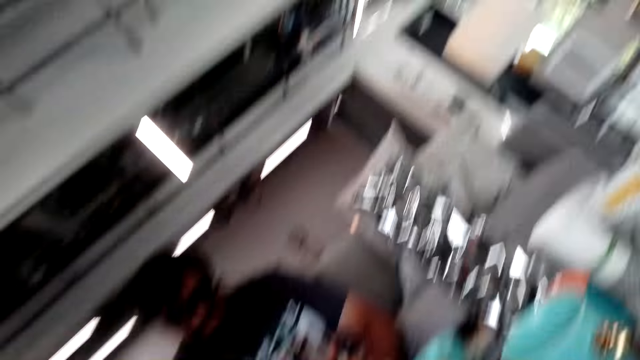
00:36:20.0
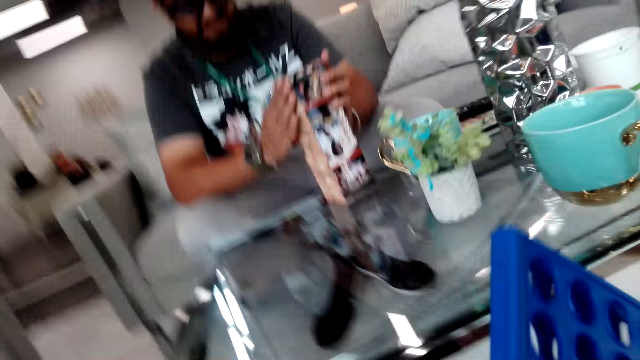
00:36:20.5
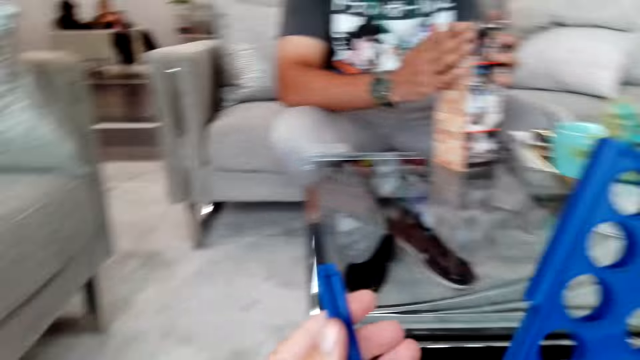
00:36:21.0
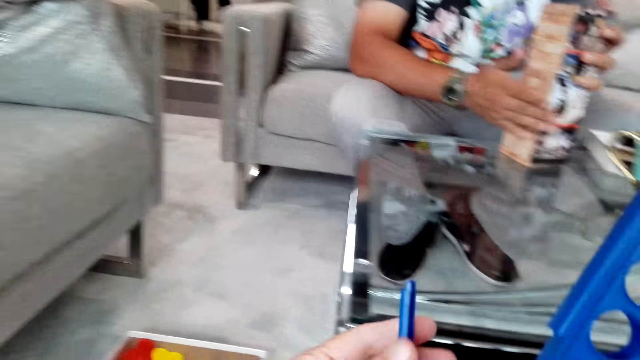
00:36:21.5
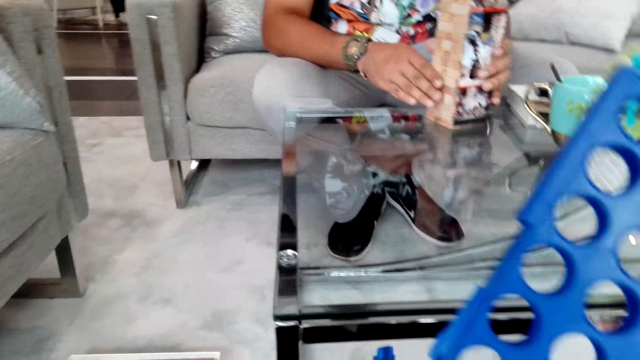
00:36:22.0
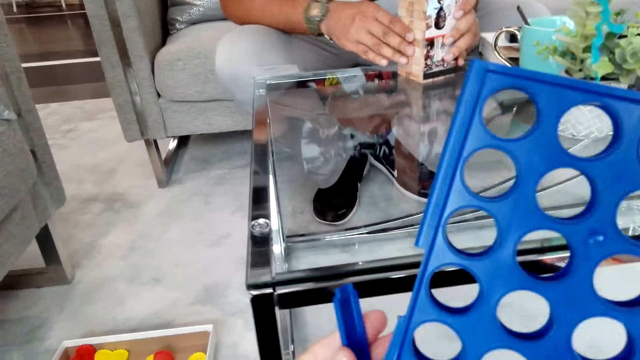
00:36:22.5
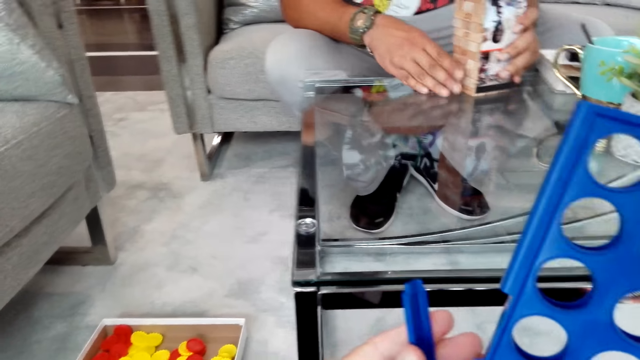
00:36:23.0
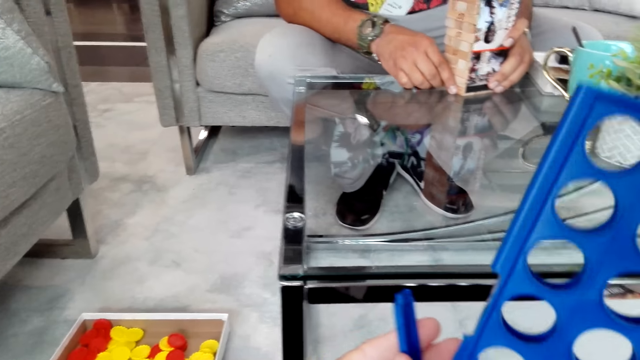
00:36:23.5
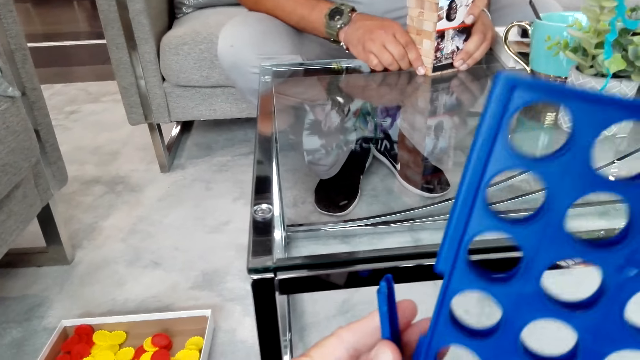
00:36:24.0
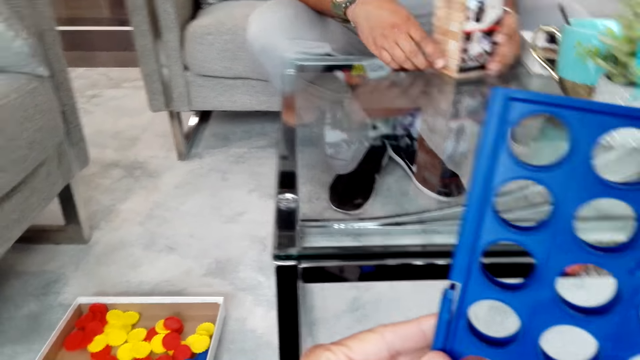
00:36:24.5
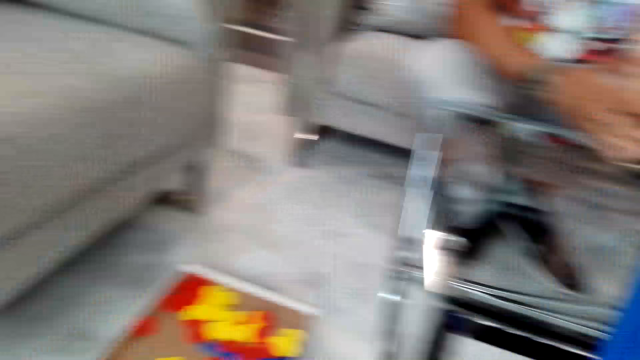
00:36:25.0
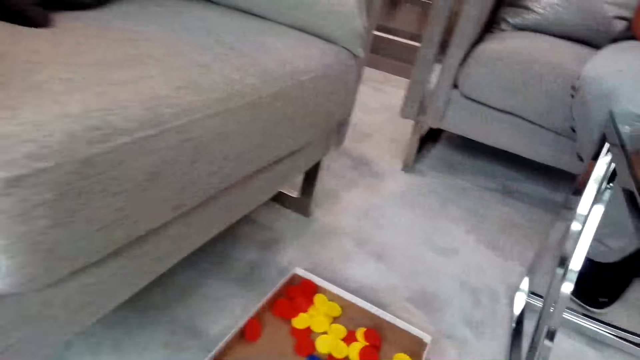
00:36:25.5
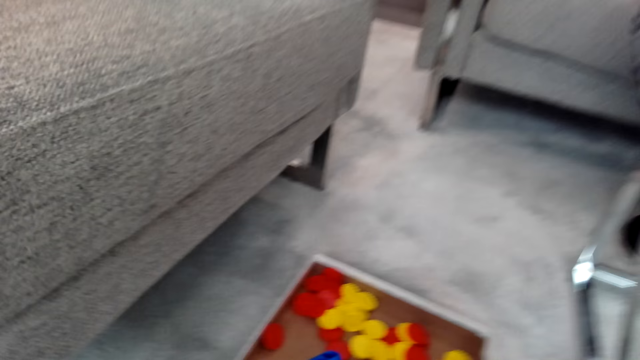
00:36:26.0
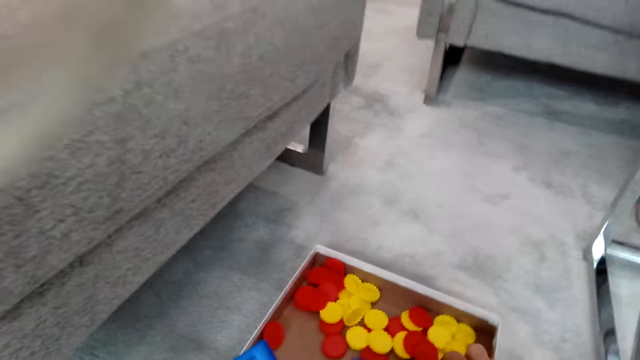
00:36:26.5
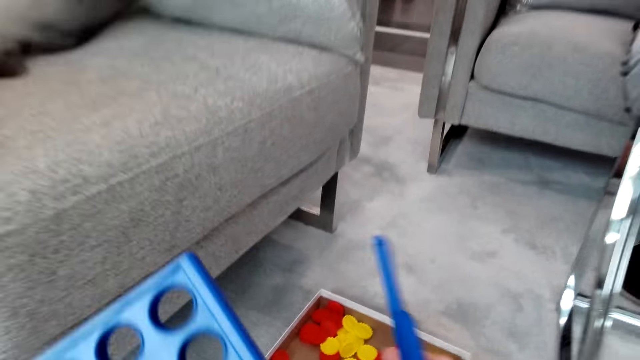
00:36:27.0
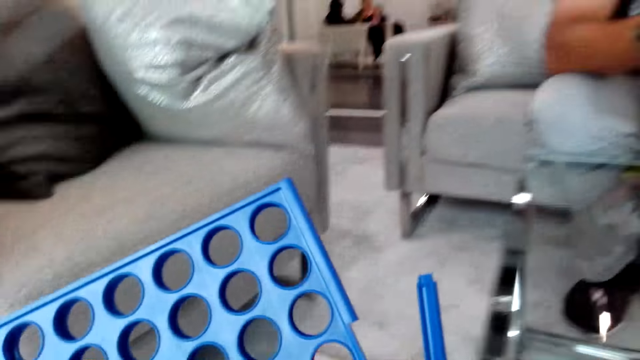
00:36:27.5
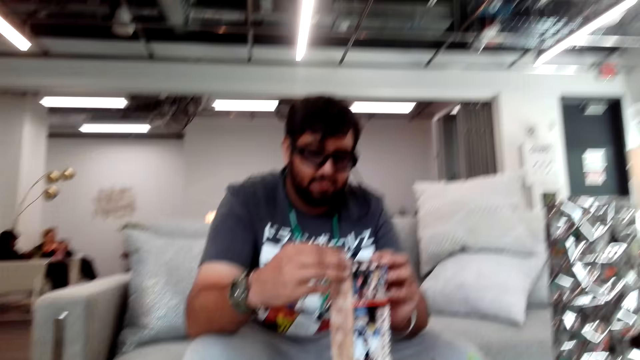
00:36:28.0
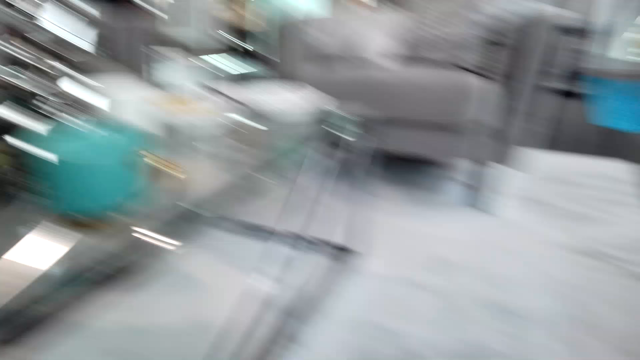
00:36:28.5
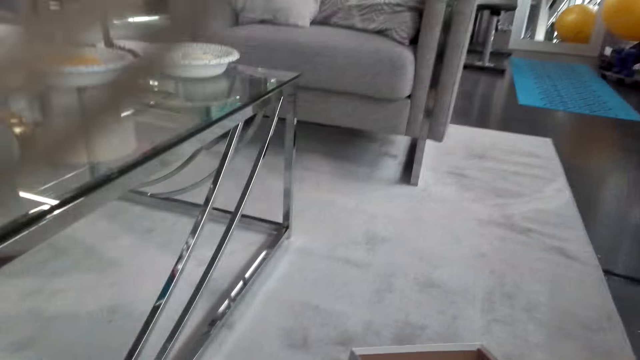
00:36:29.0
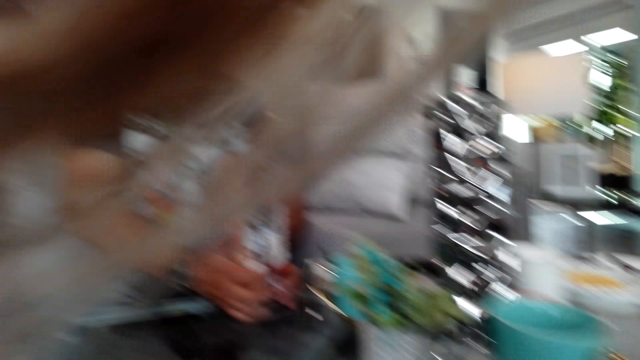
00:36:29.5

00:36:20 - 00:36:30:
The camera wearer holds the Connect Four board game stand. They fix something to the board. They pick the board from the floor.

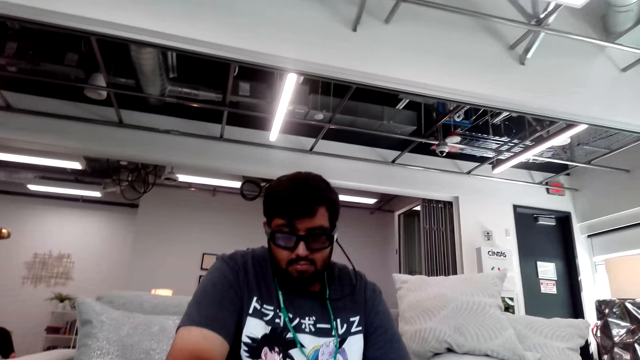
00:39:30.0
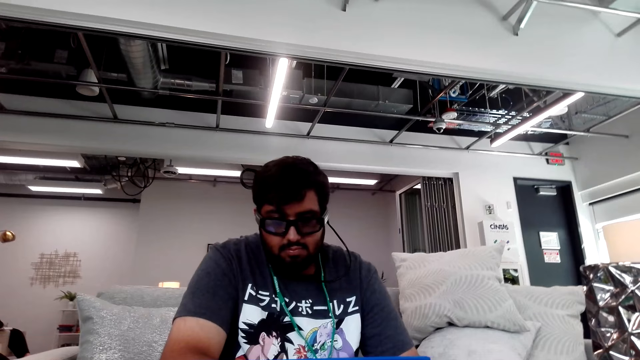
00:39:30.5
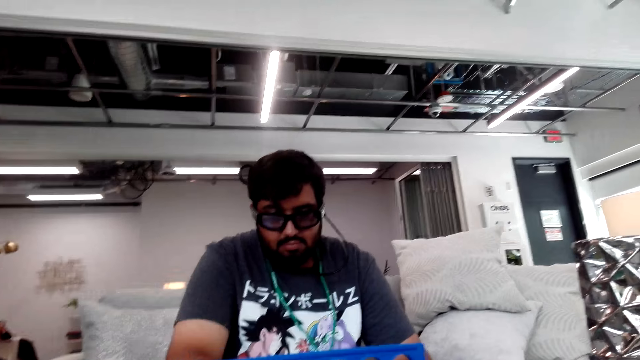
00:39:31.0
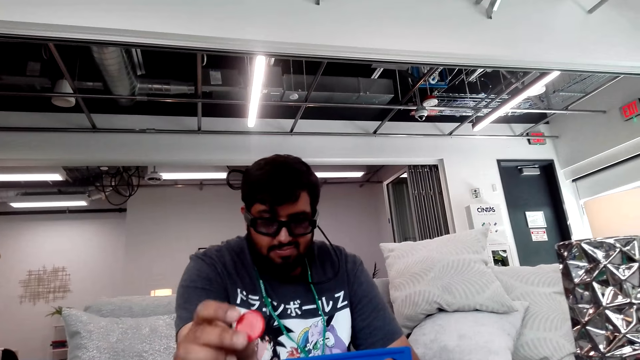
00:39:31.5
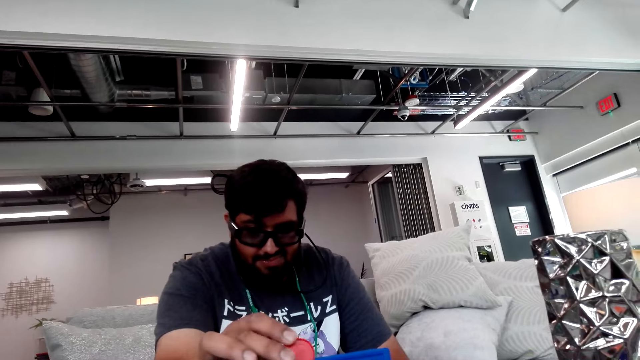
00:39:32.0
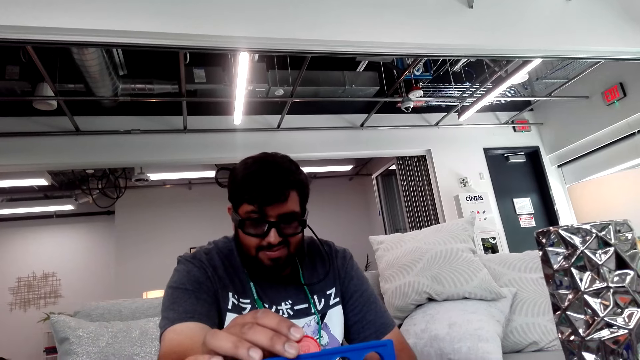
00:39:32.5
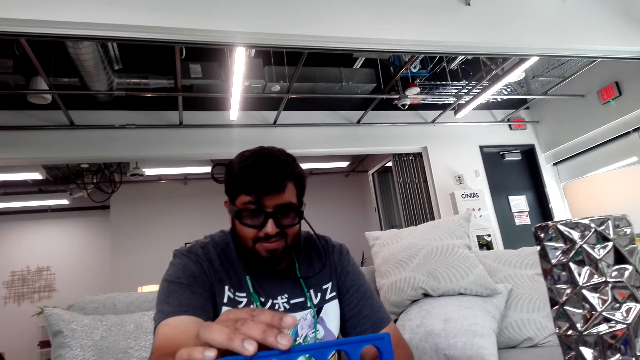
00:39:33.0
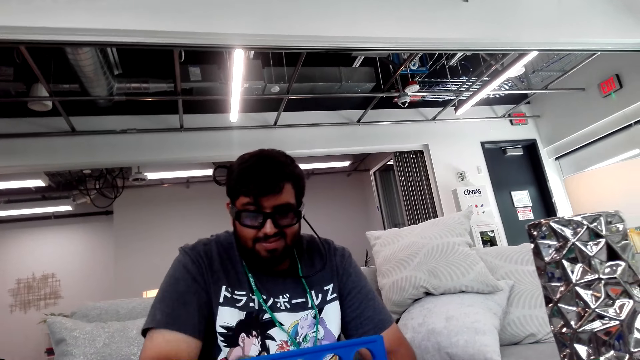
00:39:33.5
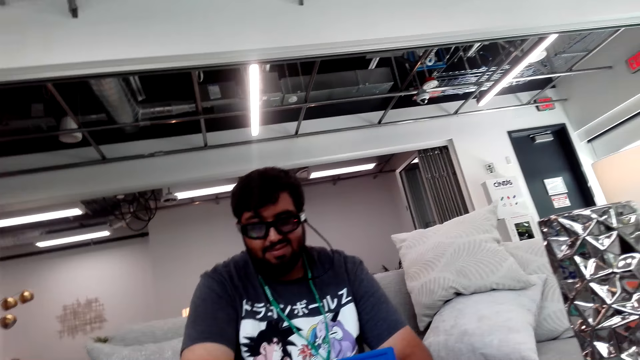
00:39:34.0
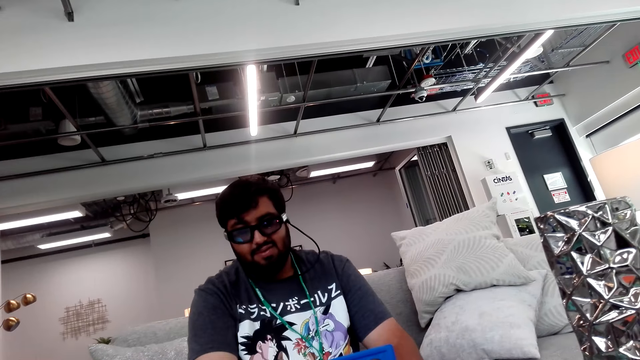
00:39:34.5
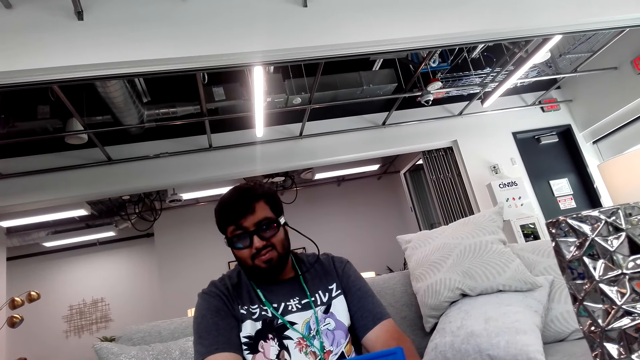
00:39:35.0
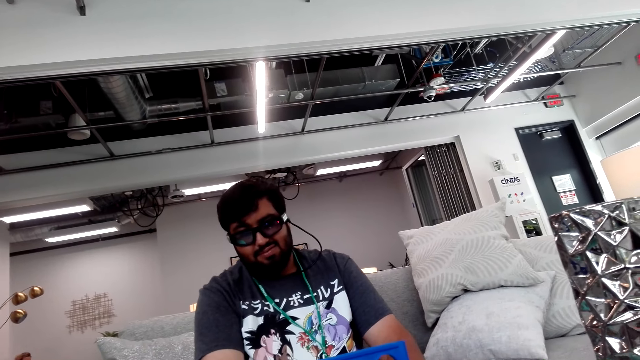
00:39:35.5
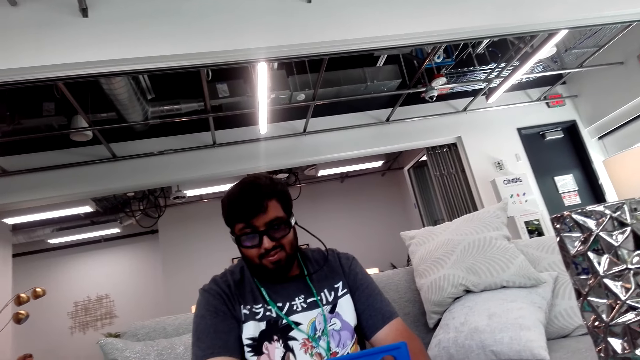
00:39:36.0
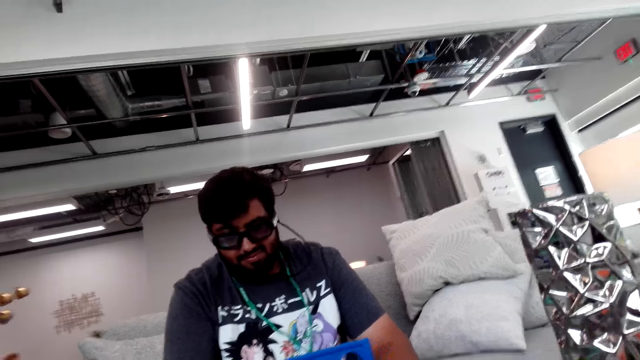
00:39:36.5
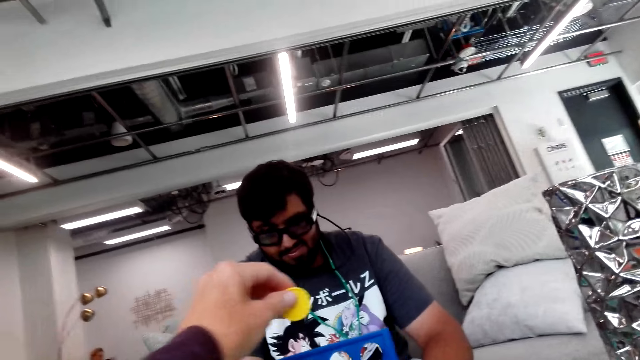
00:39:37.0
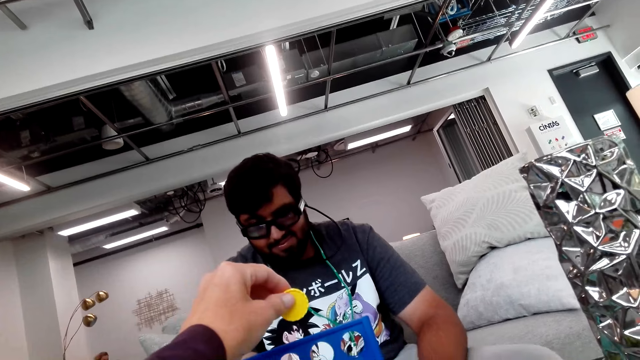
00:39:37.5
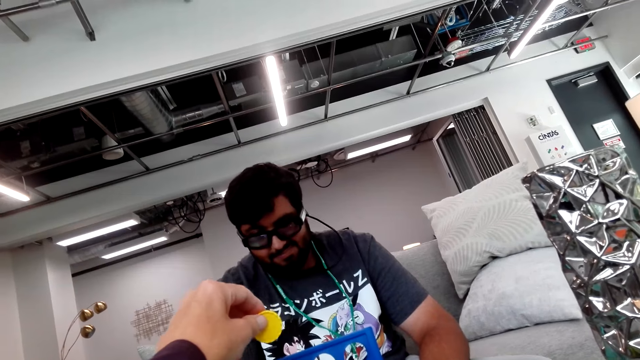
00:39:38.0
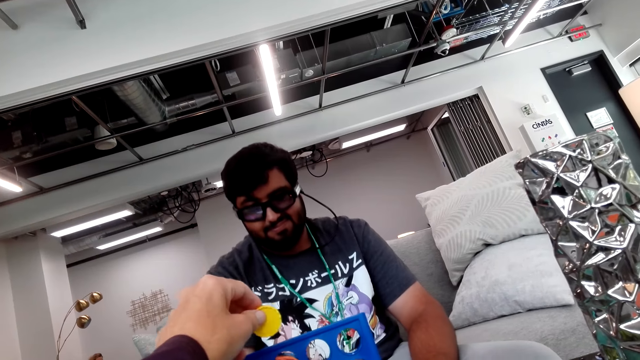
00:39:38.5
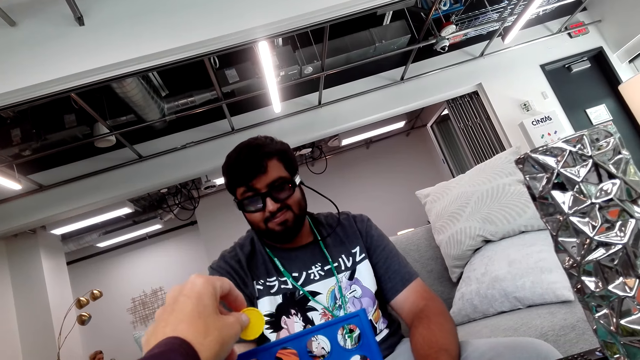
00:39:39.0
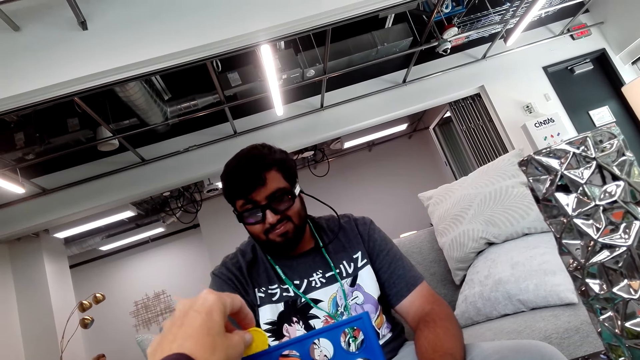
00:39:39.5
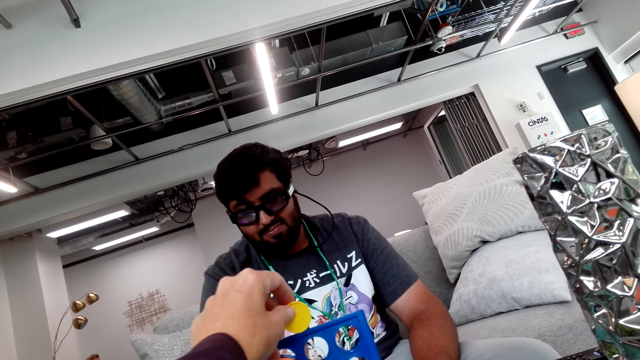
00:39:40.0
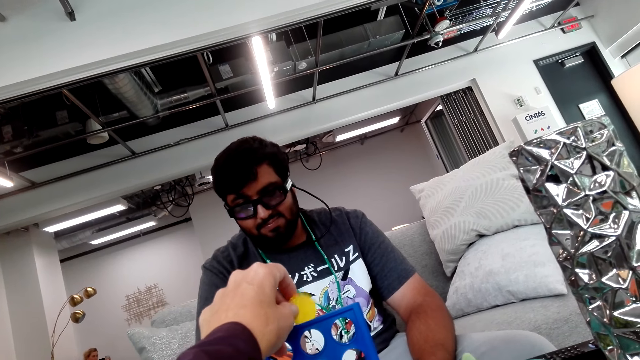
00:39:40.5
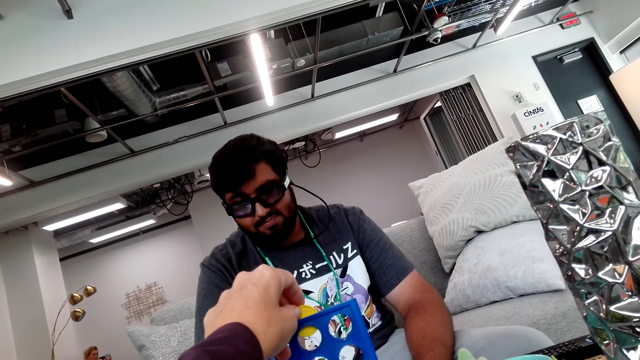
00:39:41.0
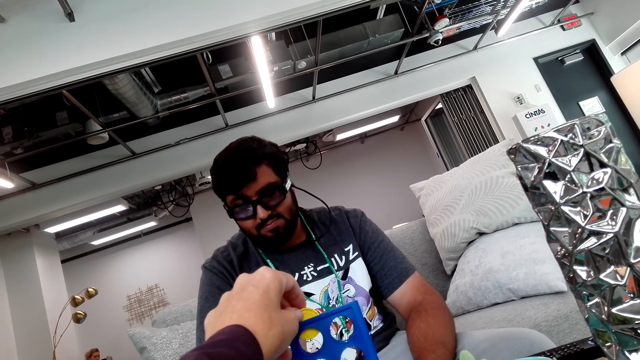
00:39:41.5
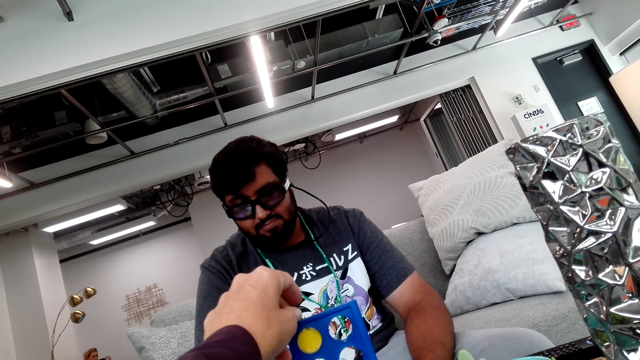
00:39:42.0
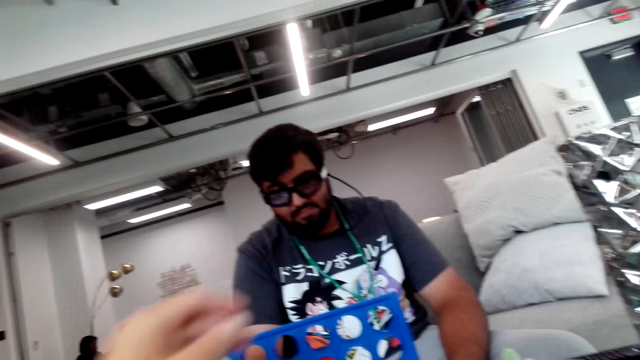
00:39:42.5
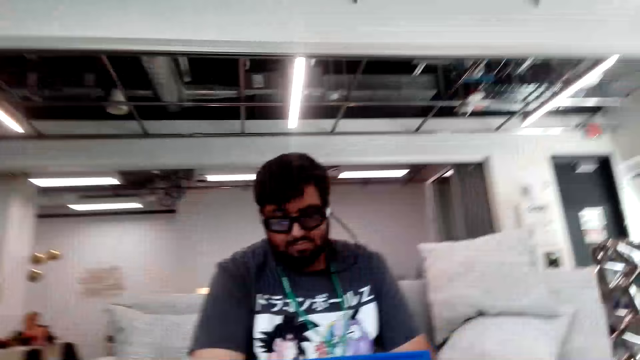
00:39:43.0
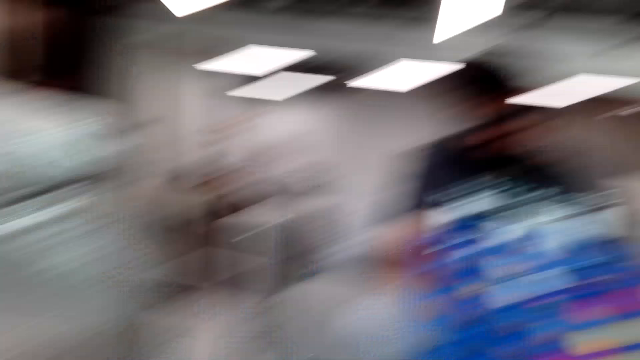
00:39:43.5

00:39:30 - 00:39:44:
A man drops the board game chips in the board game stand. The camera wearer drops the board game chips in the board game stand.
